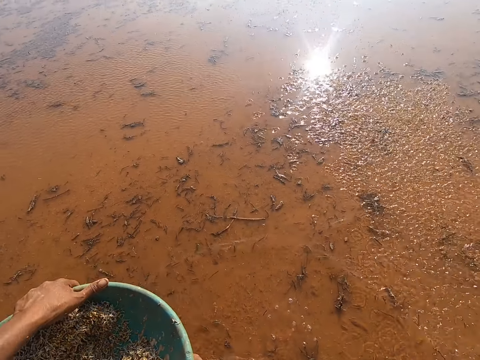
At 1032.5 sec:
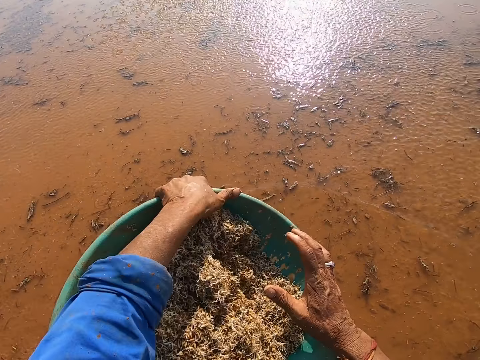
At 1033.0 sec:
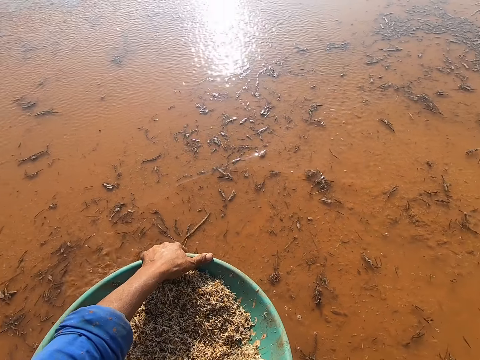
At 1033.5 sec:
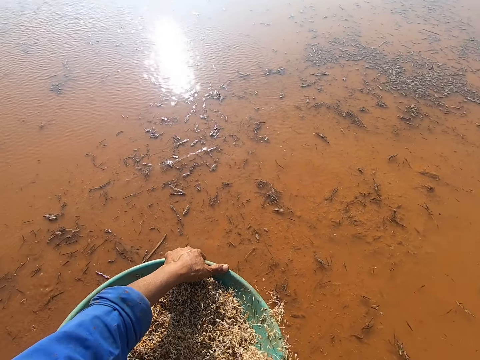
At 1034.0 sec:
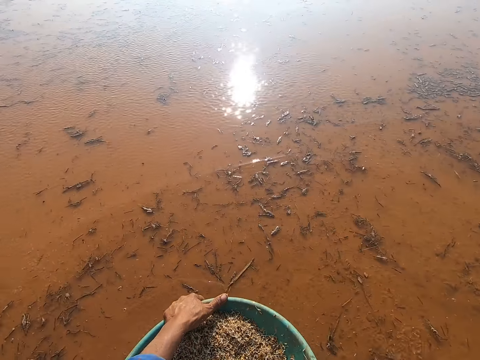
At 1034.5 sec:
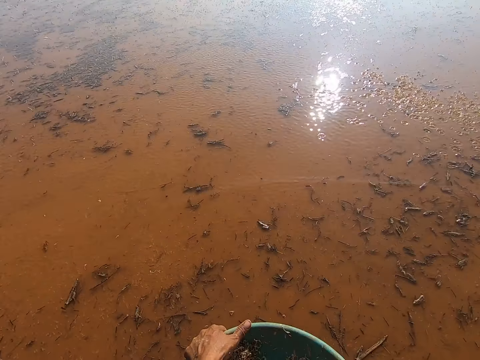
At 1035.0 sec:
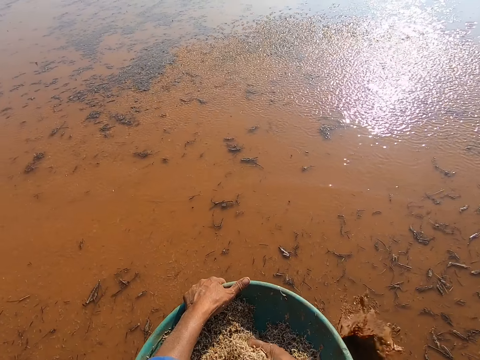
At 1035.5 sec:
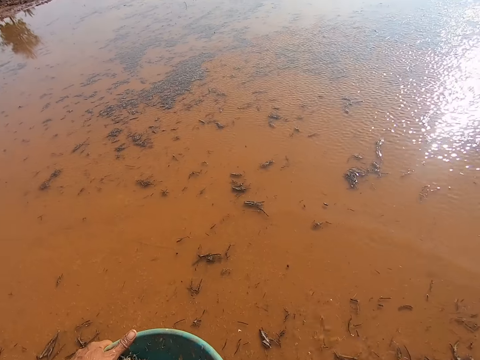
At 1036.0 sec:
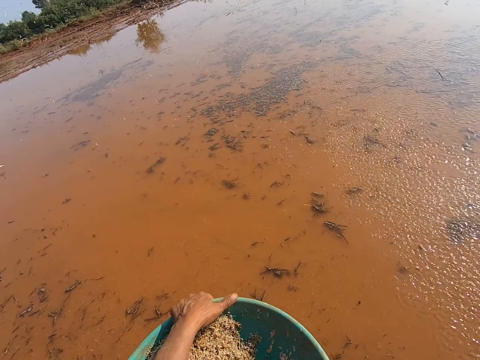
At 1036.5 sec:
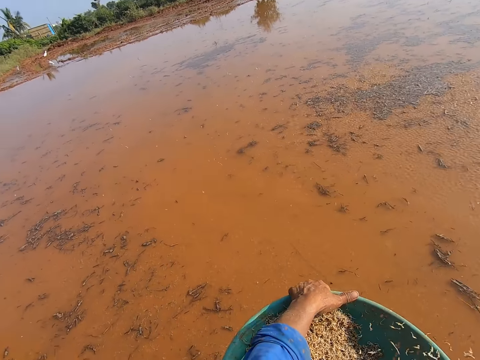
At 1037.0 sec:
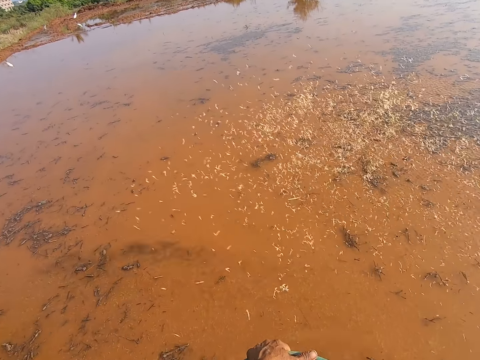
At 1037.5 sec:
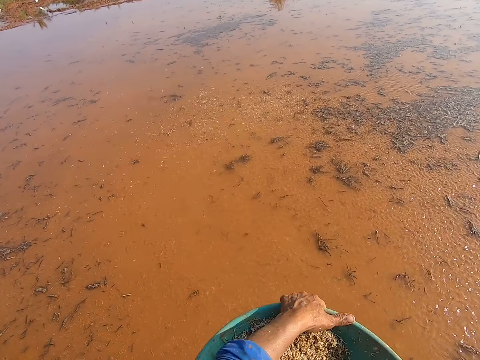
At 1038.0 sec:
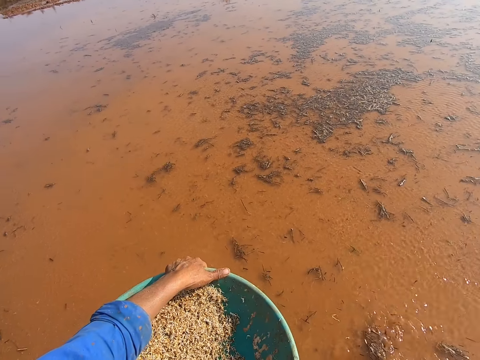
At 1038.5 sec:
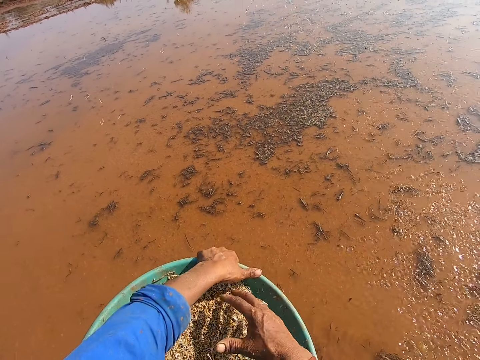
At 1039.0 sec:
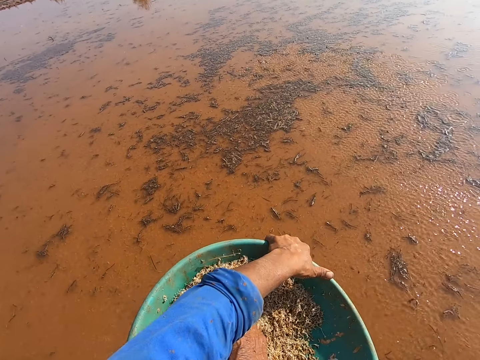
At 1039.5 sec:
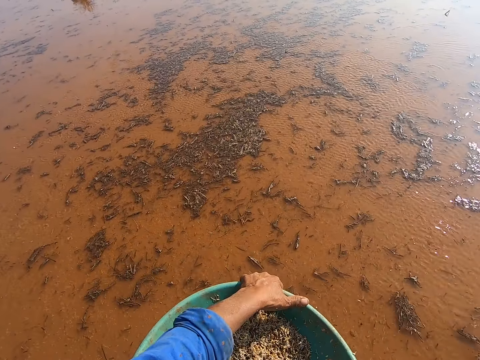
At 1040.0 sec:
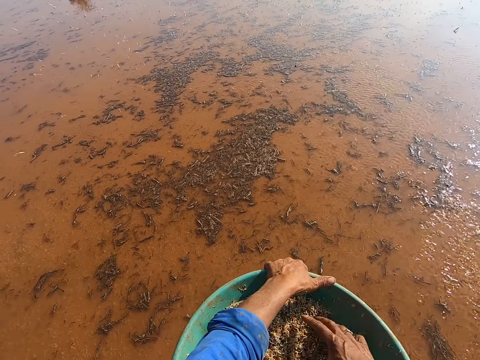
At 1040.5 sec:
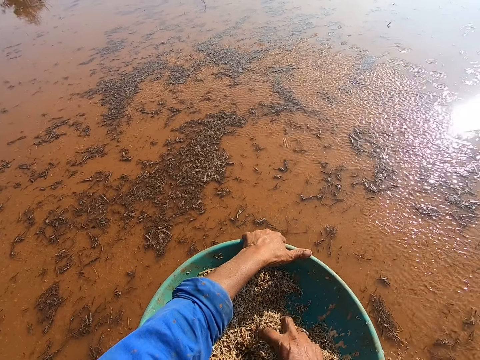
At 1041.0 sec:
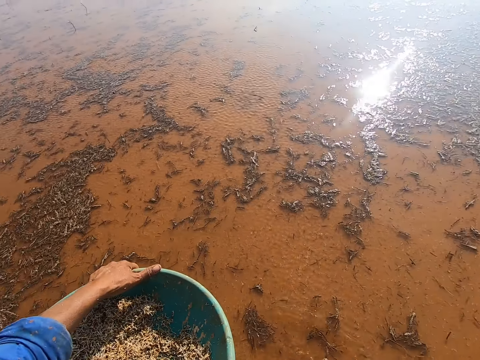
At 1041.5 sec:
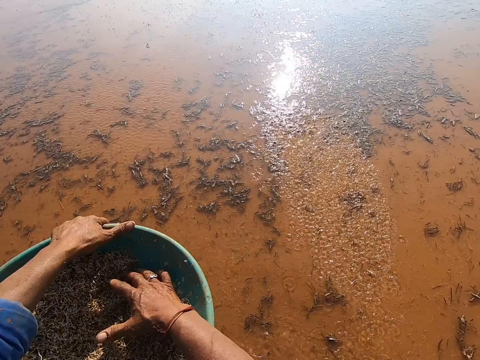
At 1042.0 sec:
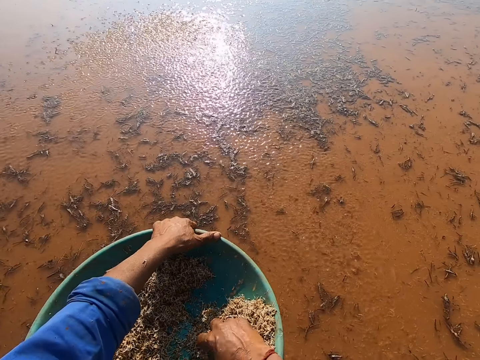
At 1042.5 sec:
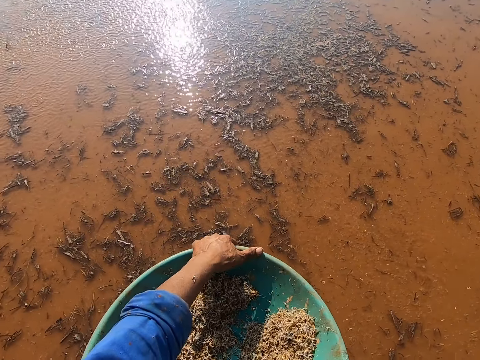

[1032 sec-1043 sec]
The camera wearer spreads the grass seeds in his right hand on the moist ground. He adjusts the bowl of grass seeds in his hands. He picks grass seeds from the bowl in his left hand with his right hand. He spreads the grass seeds in his right hand on the moist ground. He picks grass seeds from the bowl in his left hand with his right hand. He spreads the grass seeds in his right hand on the moist ground. He picks grass seeds from the bowl in his left hand with his right hand. He spreads the grass seeds in his right hand on the moist ground. He picks grass seeds from the bowl in his left hand with his right hand. He does so again. He spreads the grass seeds in his right hand on the moist ground. He picks grass seeds from the bowl in his left hand with his right hand. He spreads the grass seeds in his right hand on the moist ground. He picks grass seeds from the bowl in his left hand with his right hand.

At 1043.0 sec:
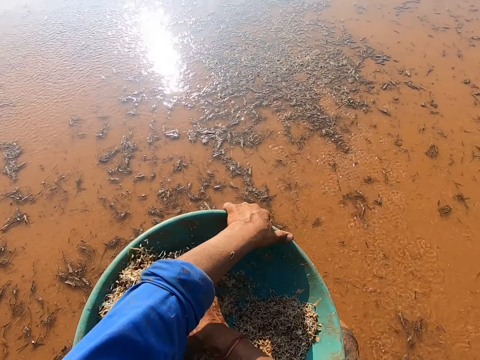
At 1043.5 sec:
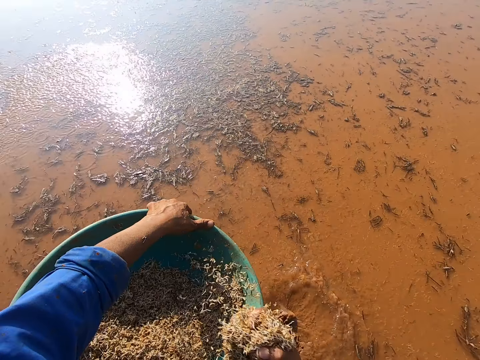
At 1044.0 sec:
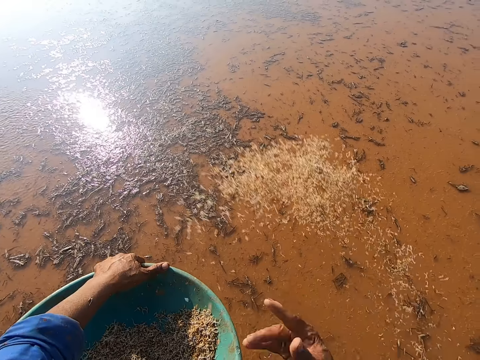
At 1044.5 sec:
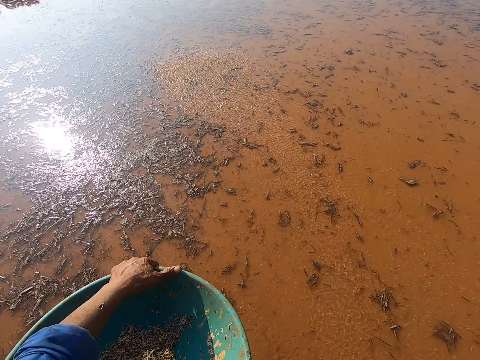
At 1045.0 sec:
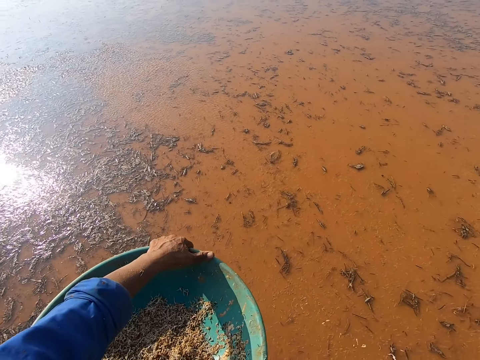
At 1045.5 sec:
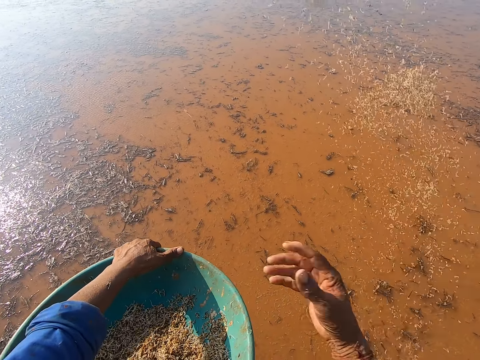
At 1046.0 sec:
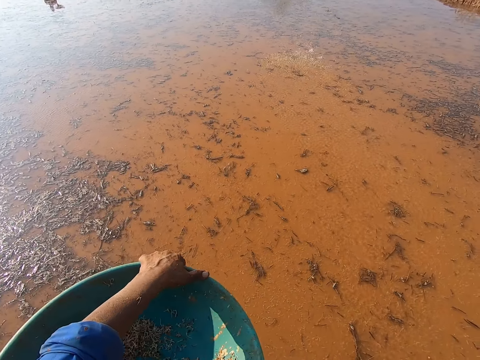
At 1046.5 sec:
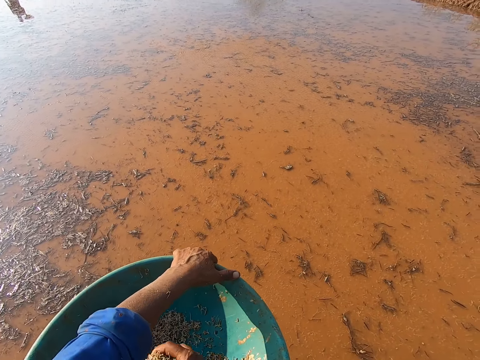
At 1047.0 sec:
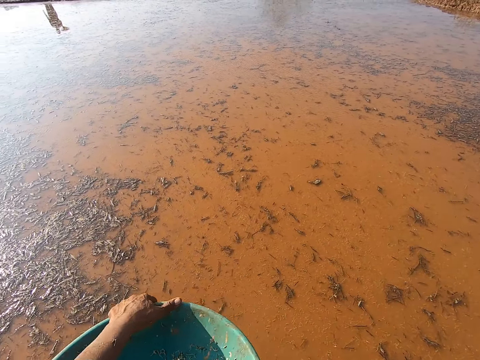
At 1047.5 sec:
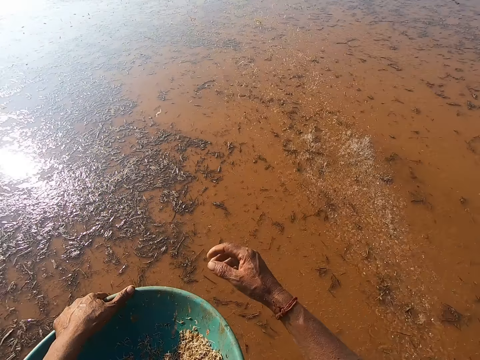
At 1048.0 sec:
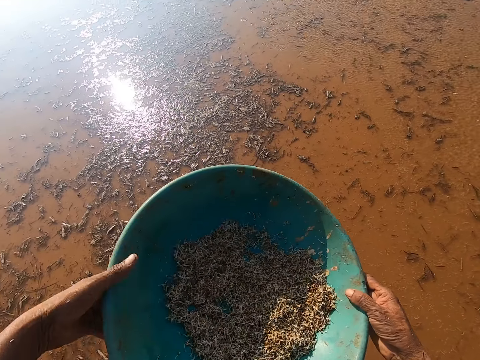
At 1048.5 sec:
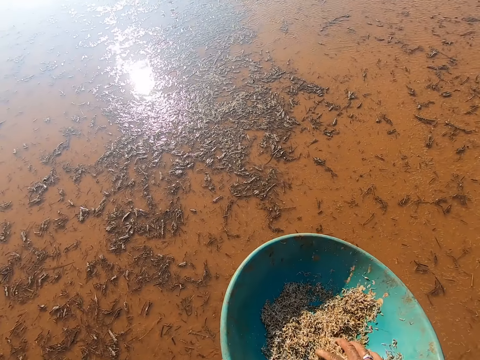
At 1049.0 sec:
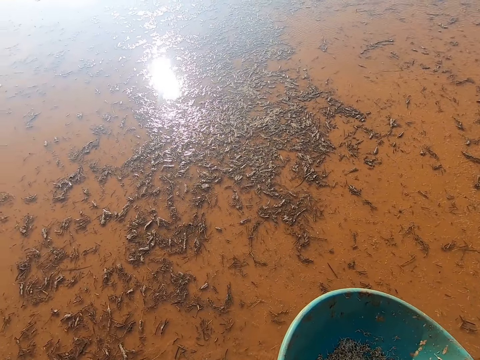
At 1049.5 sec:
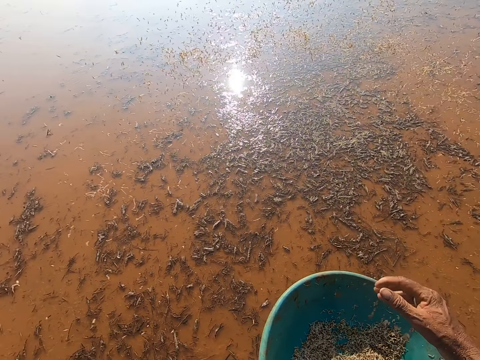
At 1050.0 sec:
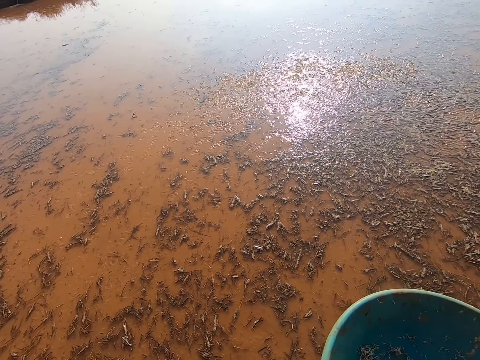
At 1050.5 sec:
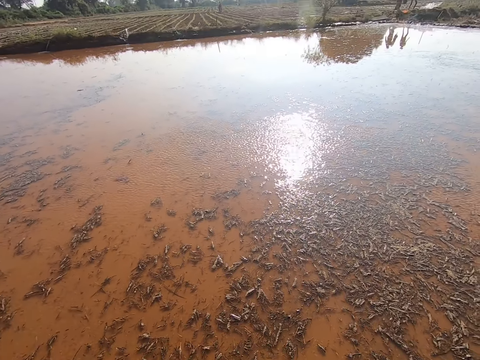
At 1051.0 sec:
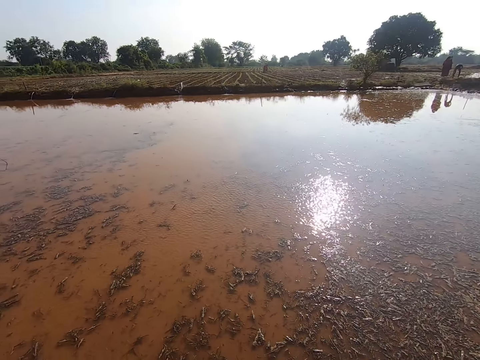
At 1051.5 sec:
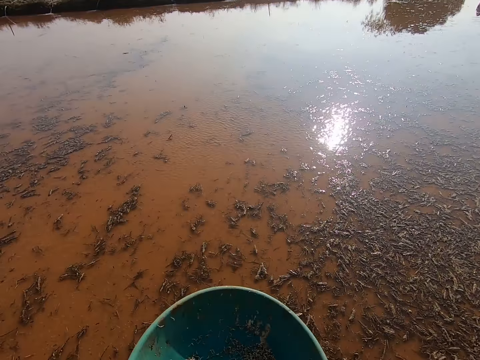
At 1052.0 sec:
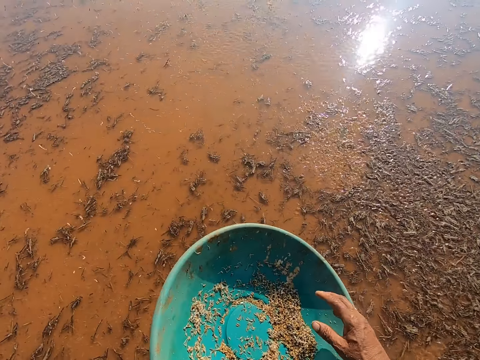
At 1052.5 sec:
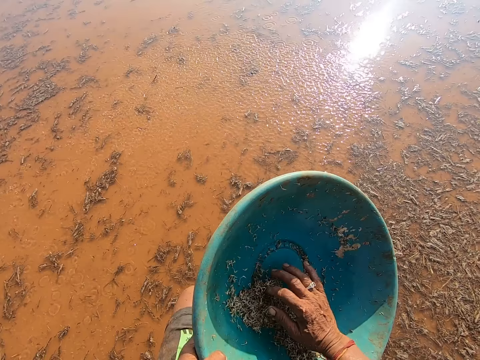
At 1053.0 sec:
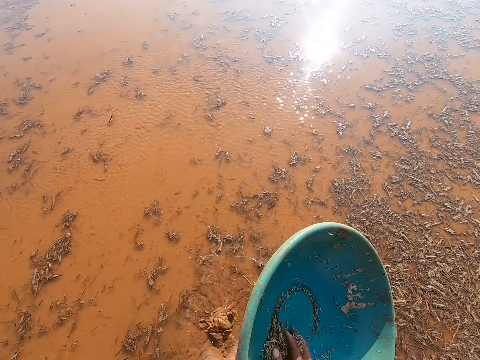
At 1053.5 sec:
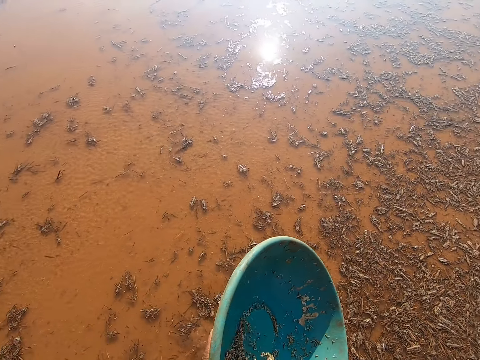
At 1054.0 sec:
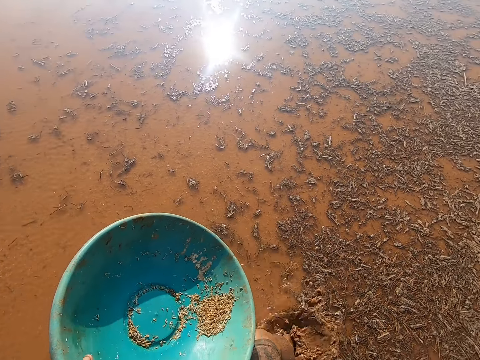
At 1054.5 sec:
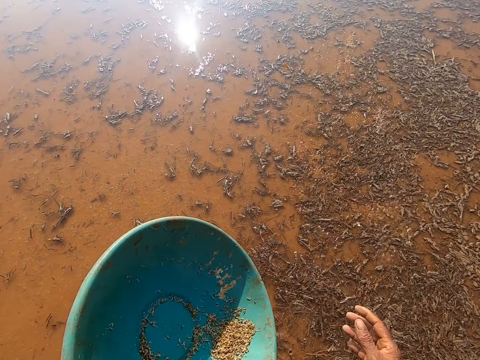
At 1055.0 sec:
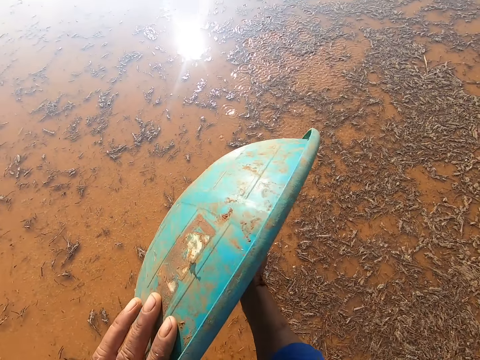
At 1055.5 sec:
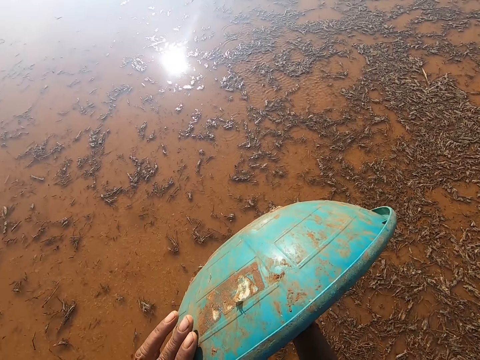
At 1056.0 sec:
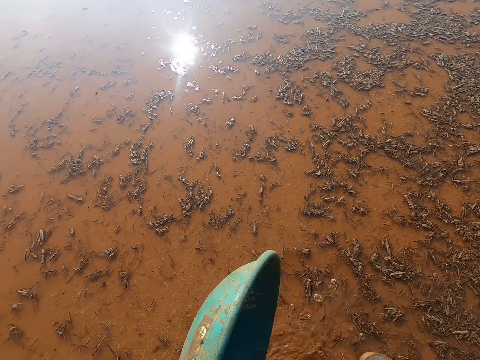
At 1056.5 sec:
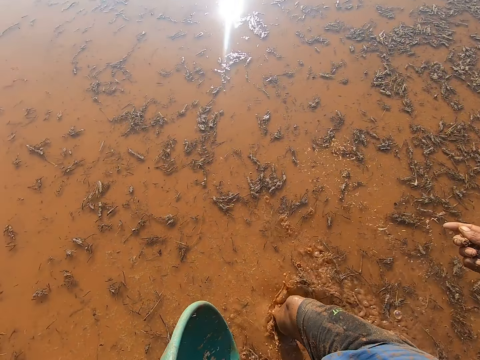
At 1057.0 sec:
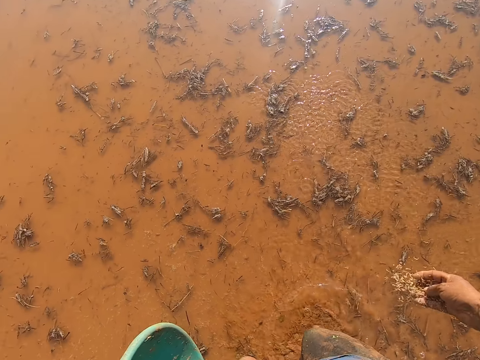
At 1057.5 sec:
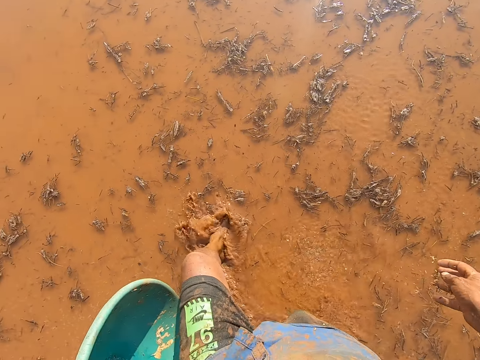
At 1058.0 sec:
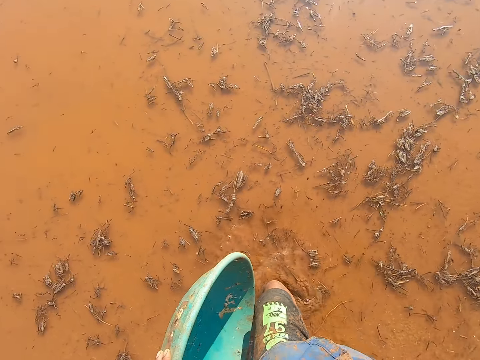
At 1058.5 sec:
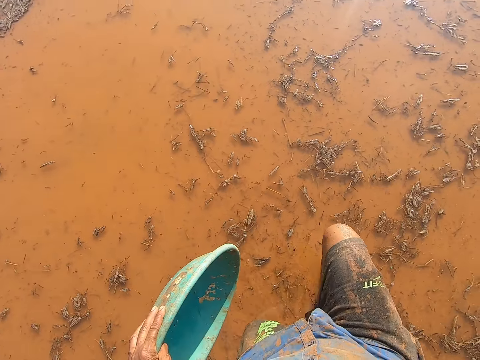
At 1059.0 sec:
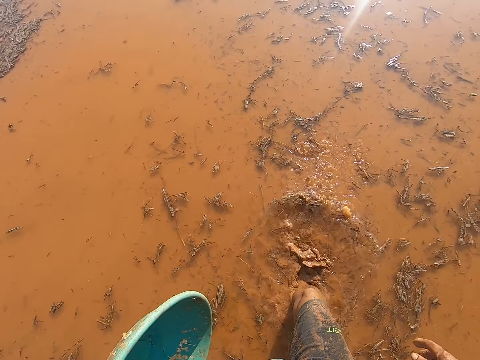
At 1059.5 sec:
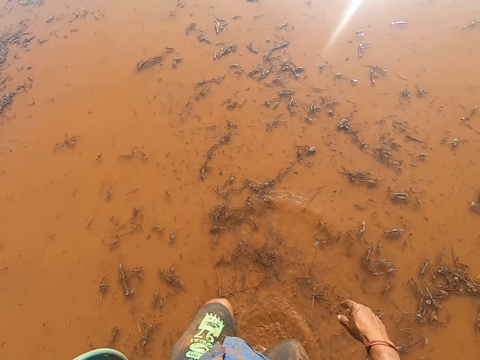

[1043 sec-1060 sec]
The camera wearer spreads the grass seeds in his right hand on the moist ground. He picks grass seeds from the bowl in his left hand with his right hand. He spreads the grass seeds in his right hand on the moist ground. He picks grass seeds from the bowl in his left hand with his right hand. He spreads the grass seeds in his right hand on the moist ground. He picks grass seeds from the bowl in his left hand with his right hand. He spreads the grass seeds in his right hand on the moist ground. He adjusts the bowl of grass seeds in his hands. He picks grass seeds from the bowl in his left hand with his right hand. He spreads the grass seeds in his right hand on the moist ground. He picks grass seeds from the bowl in his left hand with his right hand. The woman stands outside the moist ground near farm ridges. The man stands near the woman. Another man walks away from the first man. The camera wearer spreads the grass seeds in his right hand on the moist ground. He picks grass seeds from the bowl in his left hand with his right hand. He spreads the grass seeds in his right hand on the moist ground. He pours the grass seeds in the bowl of grass seeds in his left hand on his right hand. He walks out of the moist ground with the bowl of grass seeds in his left hand. He spreads the grass seeds in his right hand on the moist ground.
